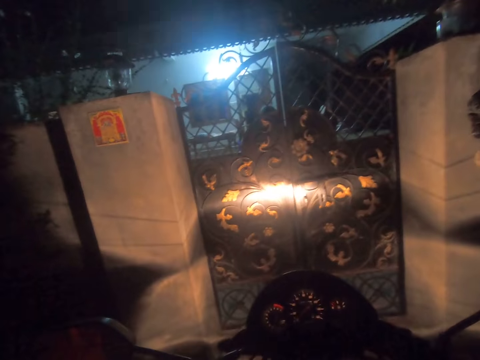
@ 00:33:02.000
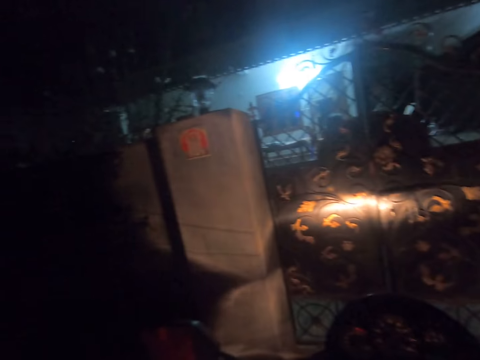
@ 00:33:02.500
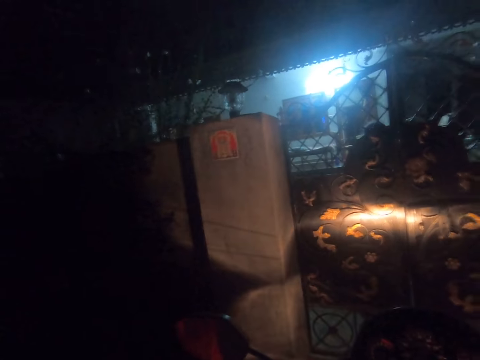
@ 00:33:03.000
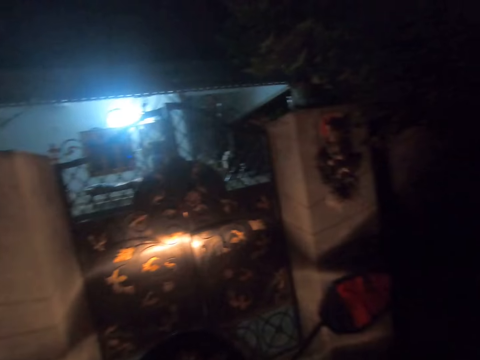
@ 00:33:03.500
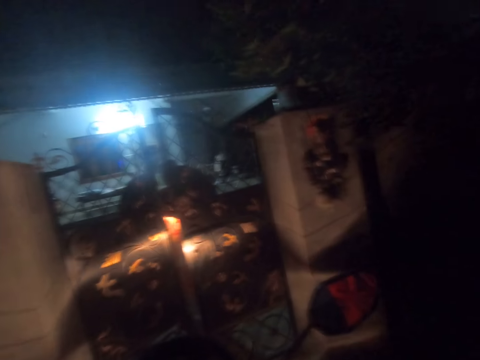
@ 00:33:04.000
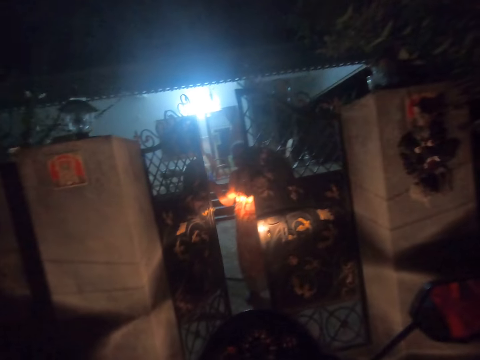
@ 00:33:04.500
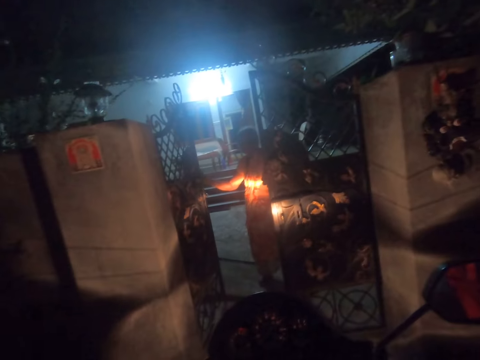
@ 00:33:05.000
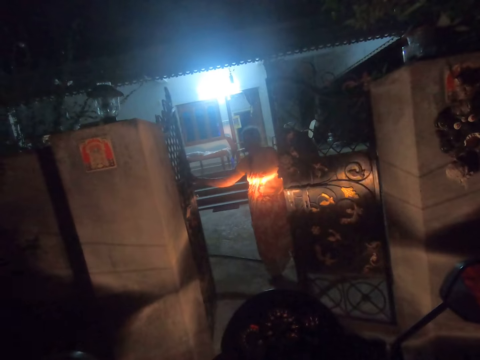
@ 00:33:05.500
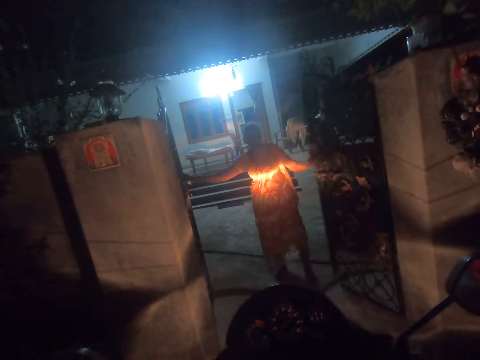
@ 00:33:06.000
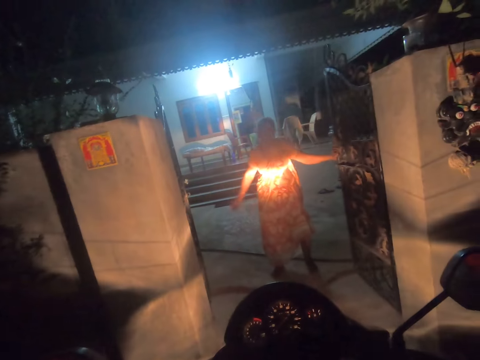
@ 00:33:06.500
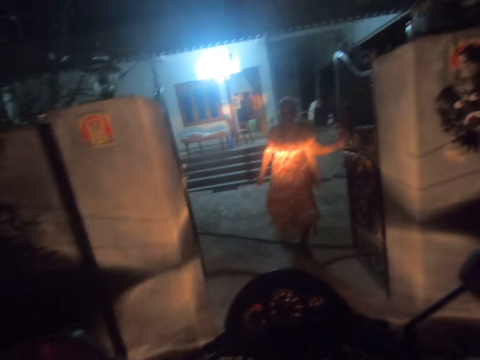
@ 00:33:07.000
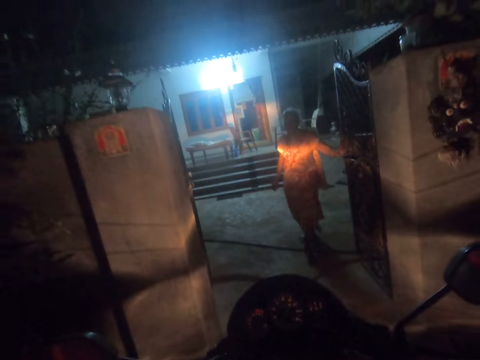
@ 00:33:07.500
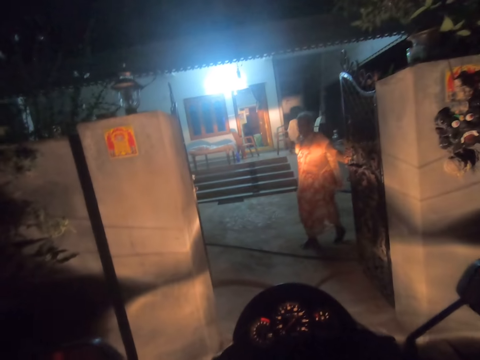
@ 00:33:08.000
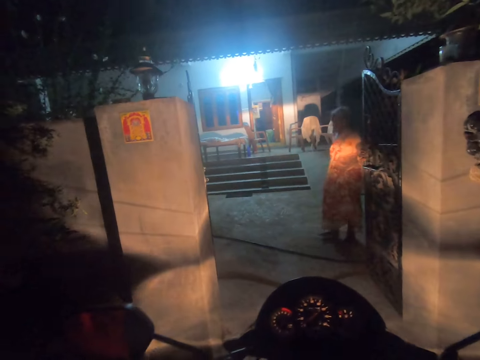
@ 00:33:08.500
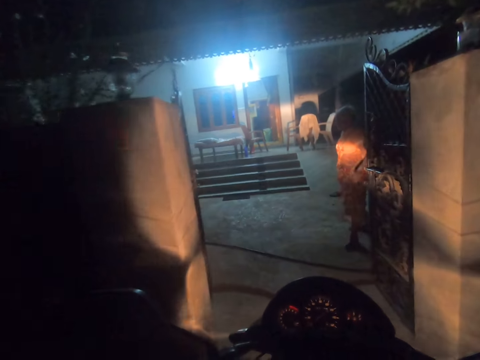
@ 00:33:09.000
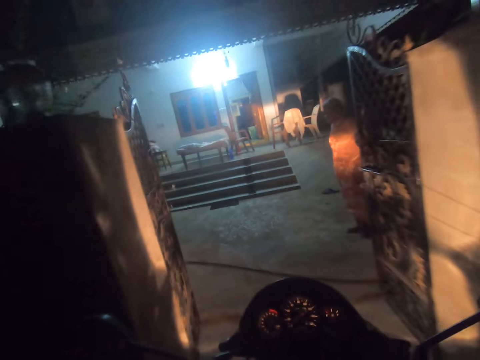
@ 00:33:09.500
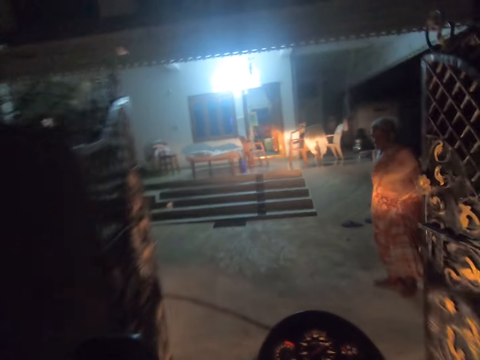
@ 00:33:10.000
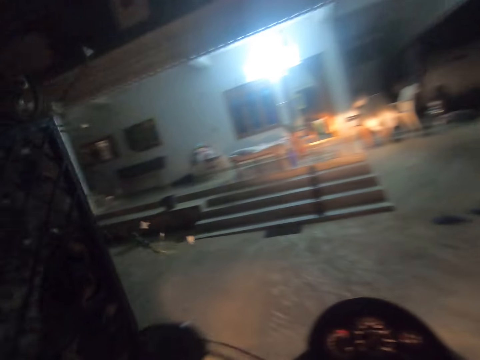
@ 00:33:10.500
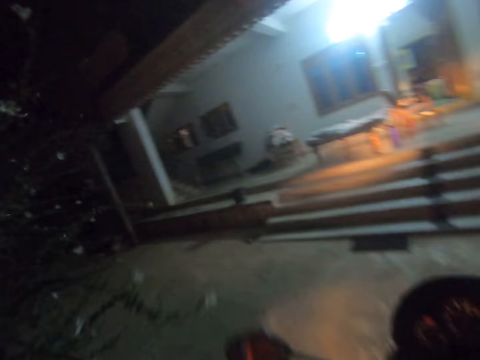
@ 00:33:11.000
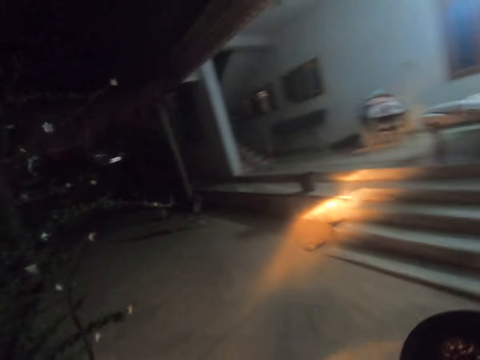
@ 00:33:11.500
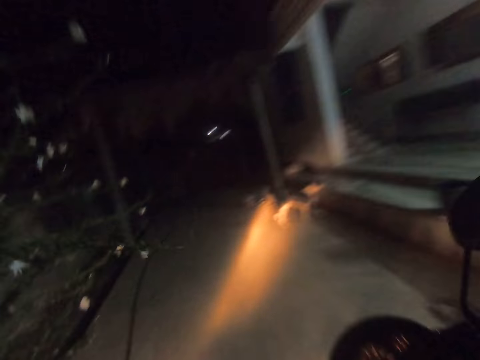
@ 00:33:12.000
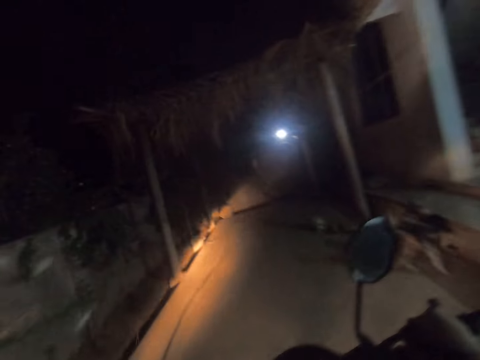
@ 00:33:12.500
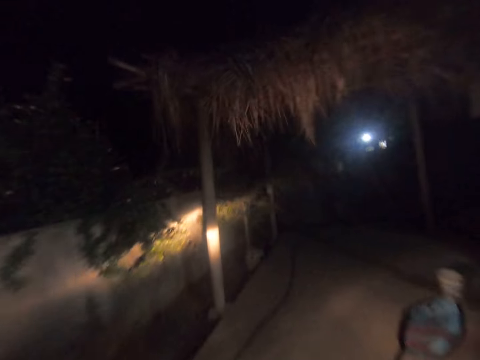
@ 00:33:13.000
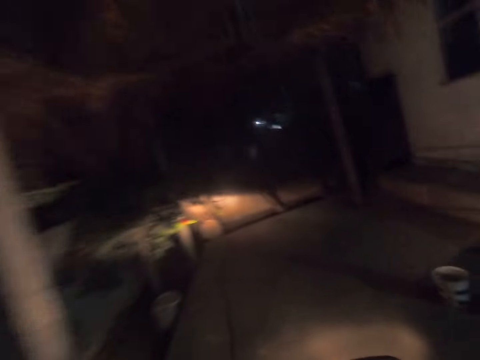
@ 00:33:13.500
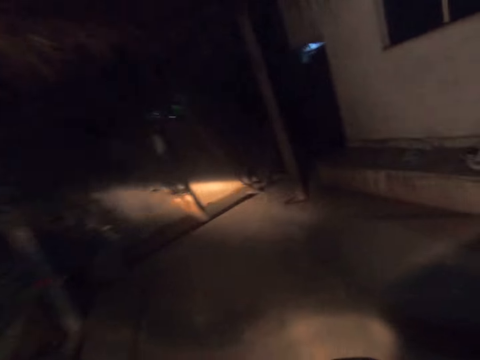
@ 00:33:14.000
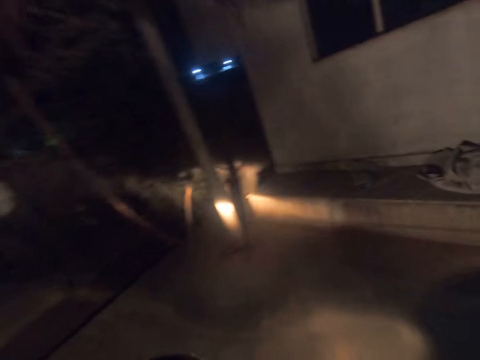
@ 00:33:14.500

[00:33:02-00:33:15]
A woman opens the gate for the camera wearer. The camera wearer drives the motorbike in the compound.

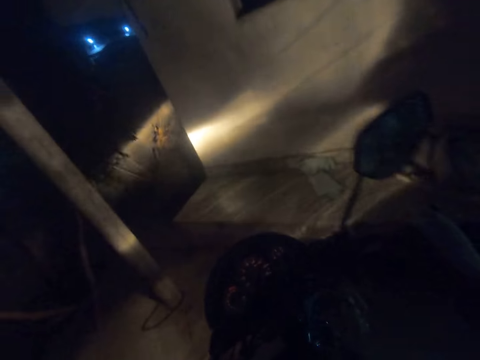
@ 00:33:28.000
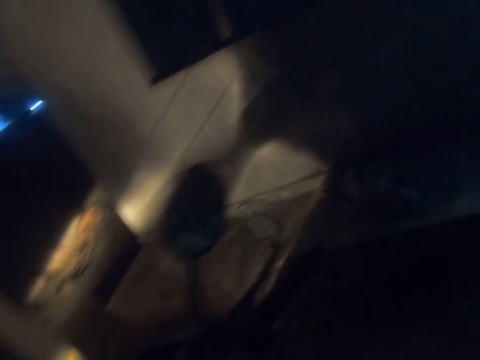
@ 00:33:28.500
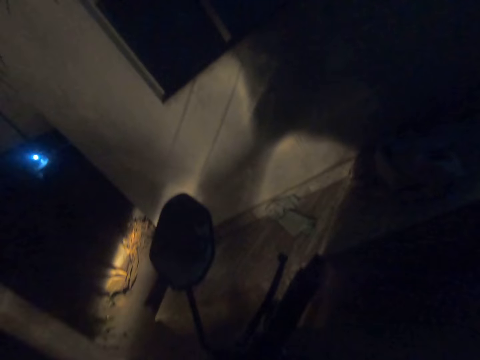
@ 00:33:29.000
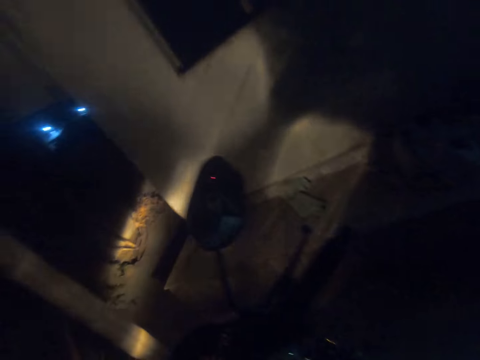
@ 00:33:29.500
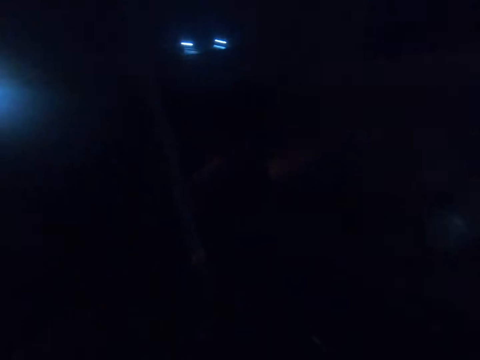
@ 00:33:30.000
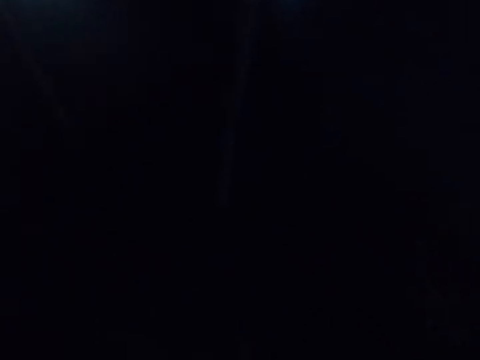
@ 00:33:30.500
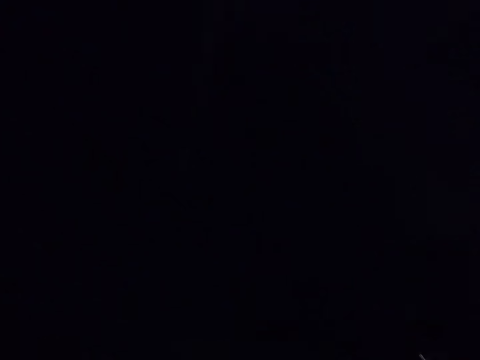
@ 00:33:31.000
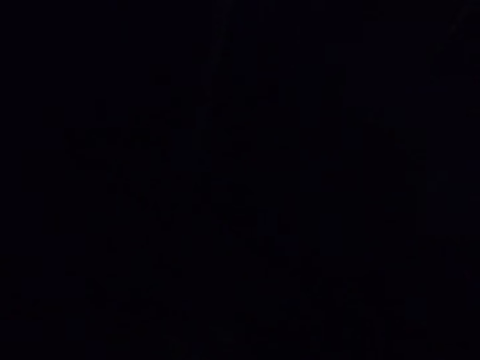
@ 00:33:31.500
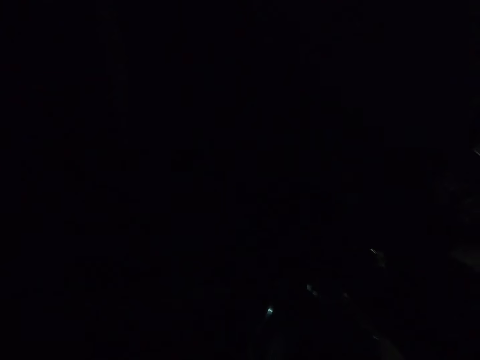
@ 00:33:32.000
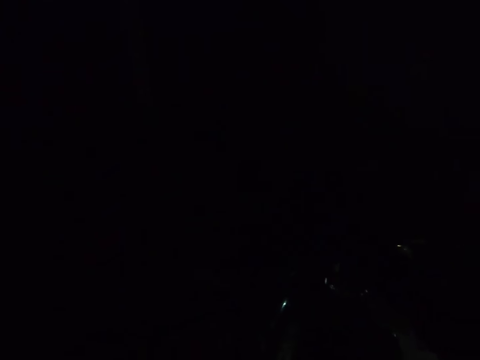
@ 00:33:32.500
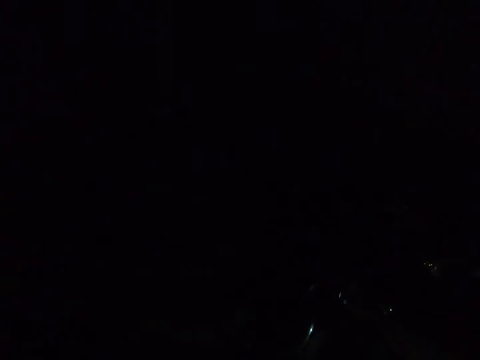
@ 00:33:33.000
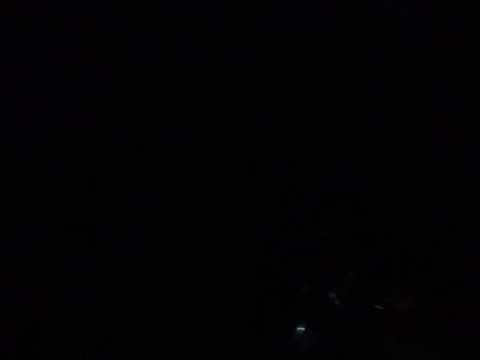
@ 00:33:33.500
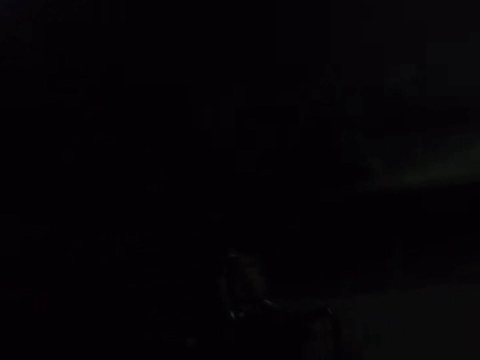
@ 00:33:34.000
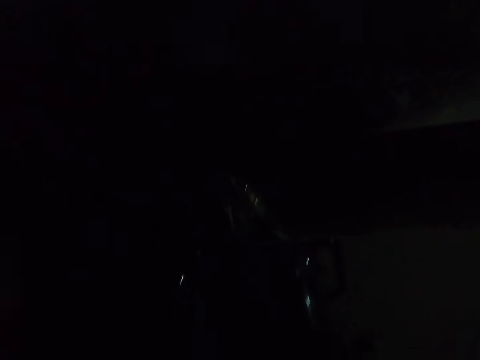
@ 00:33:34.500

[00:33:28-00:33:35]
The camera wearer turns off the motorbike.
